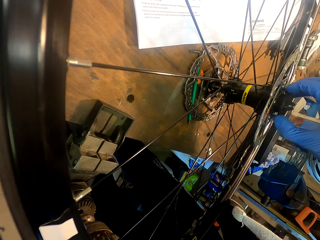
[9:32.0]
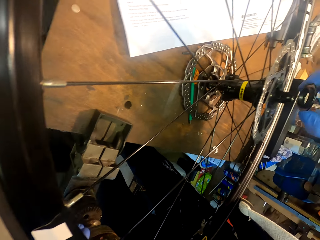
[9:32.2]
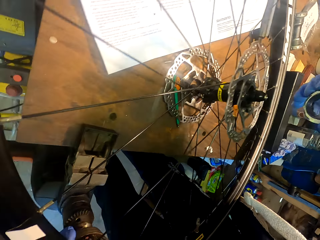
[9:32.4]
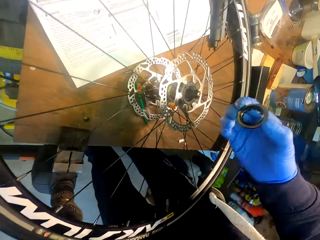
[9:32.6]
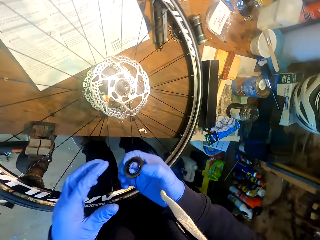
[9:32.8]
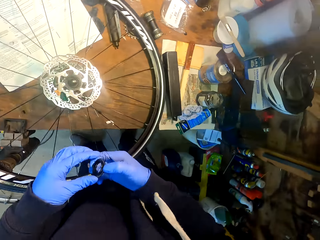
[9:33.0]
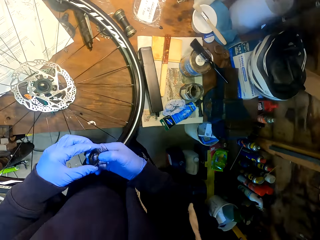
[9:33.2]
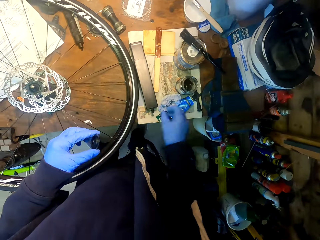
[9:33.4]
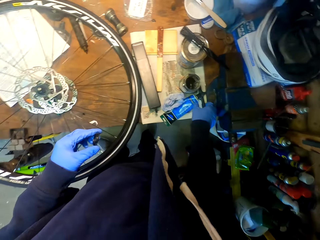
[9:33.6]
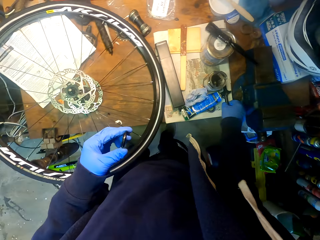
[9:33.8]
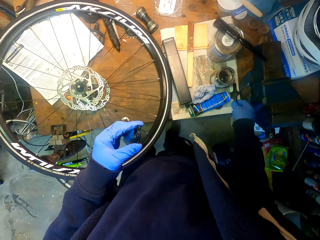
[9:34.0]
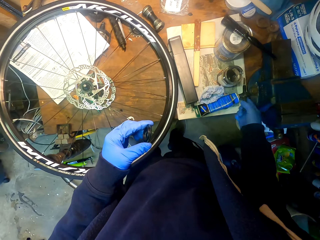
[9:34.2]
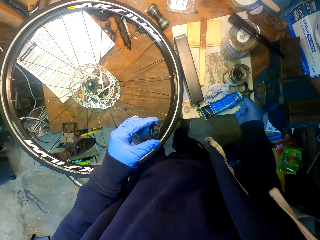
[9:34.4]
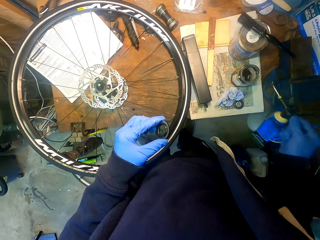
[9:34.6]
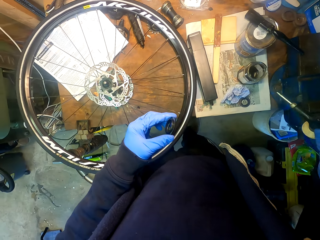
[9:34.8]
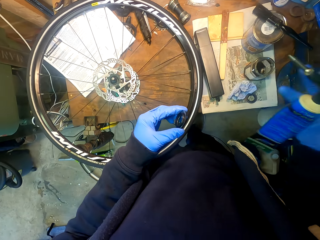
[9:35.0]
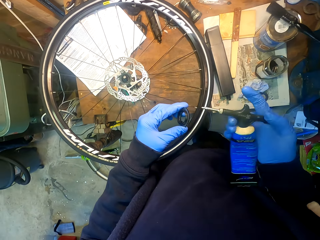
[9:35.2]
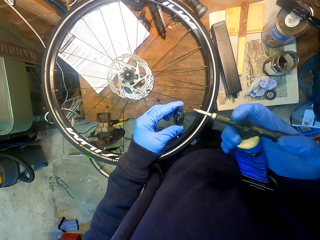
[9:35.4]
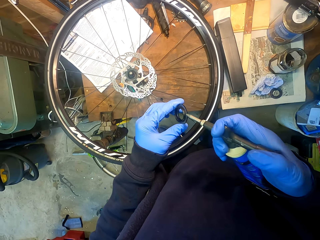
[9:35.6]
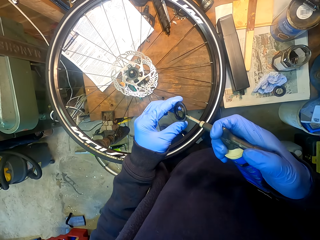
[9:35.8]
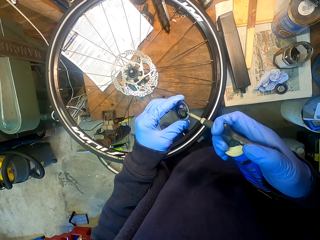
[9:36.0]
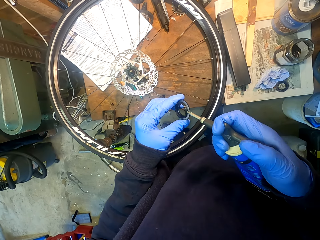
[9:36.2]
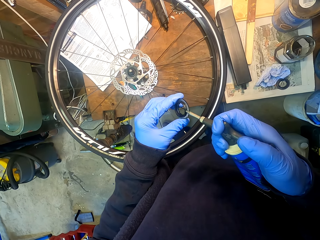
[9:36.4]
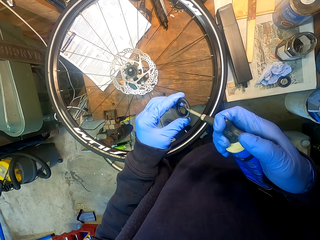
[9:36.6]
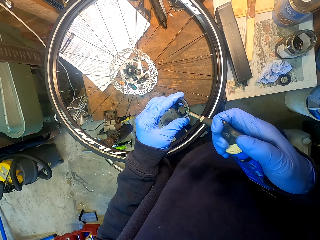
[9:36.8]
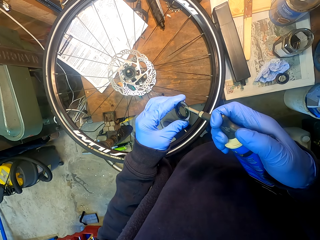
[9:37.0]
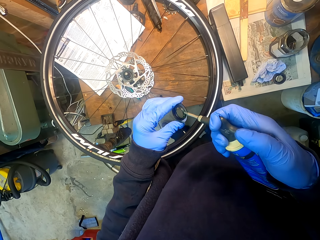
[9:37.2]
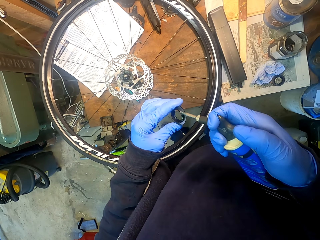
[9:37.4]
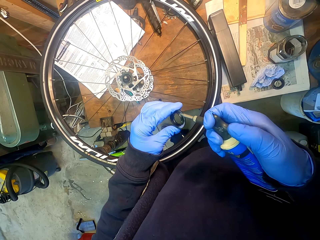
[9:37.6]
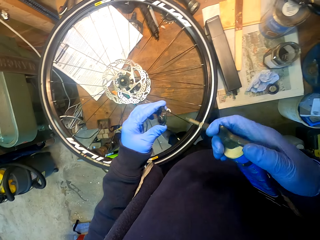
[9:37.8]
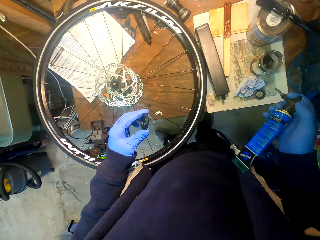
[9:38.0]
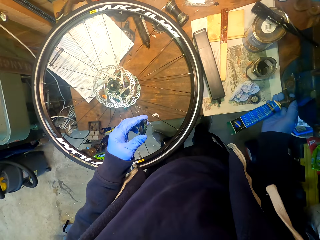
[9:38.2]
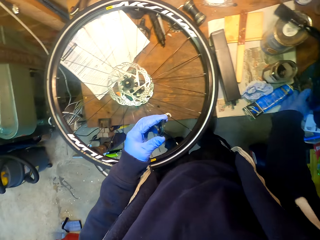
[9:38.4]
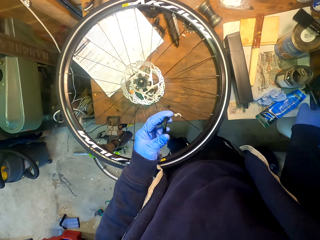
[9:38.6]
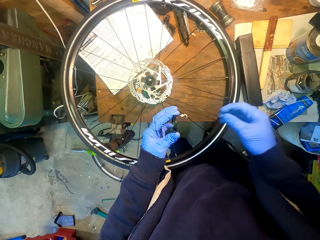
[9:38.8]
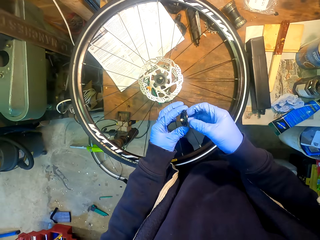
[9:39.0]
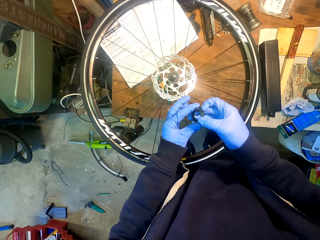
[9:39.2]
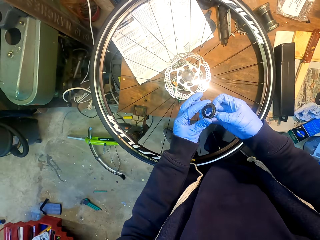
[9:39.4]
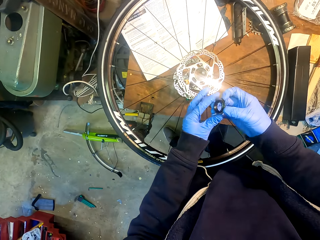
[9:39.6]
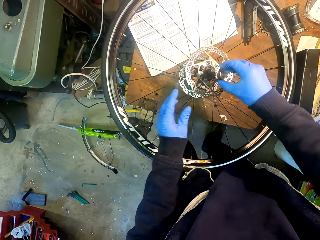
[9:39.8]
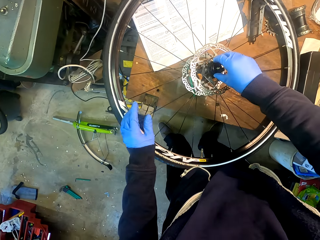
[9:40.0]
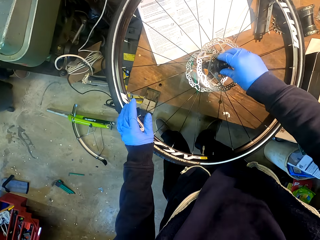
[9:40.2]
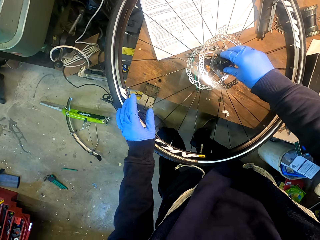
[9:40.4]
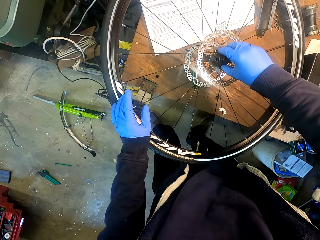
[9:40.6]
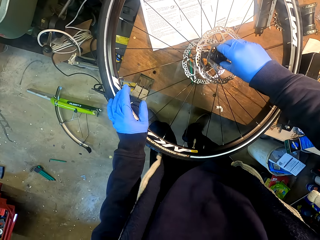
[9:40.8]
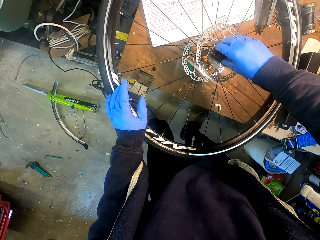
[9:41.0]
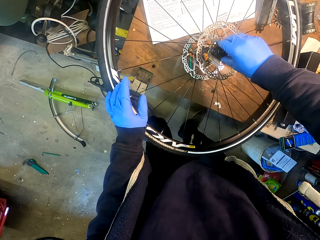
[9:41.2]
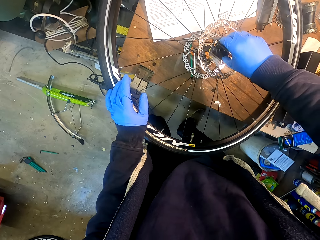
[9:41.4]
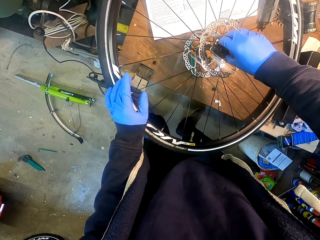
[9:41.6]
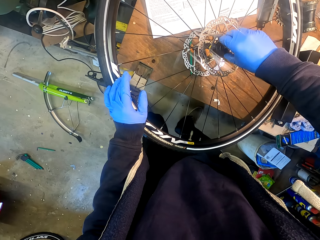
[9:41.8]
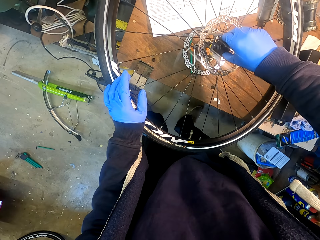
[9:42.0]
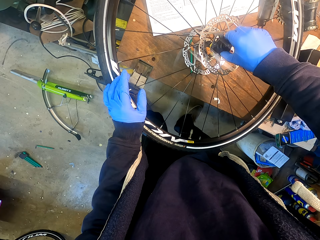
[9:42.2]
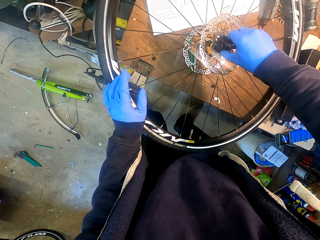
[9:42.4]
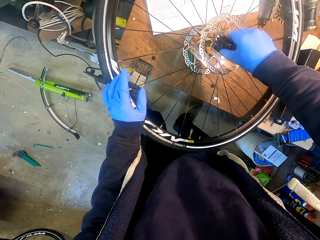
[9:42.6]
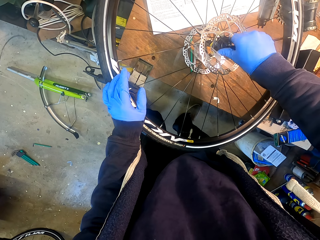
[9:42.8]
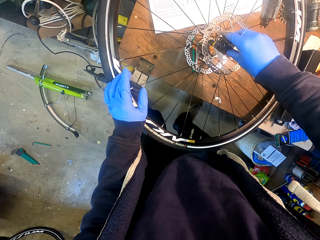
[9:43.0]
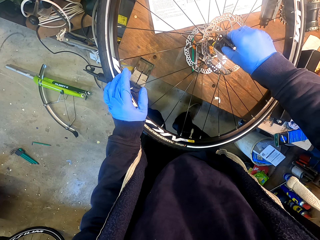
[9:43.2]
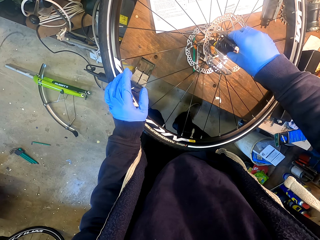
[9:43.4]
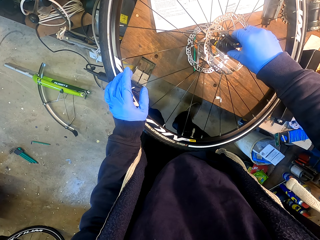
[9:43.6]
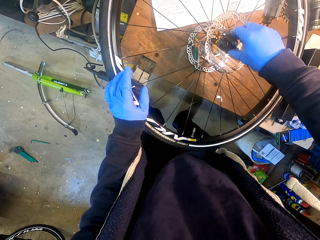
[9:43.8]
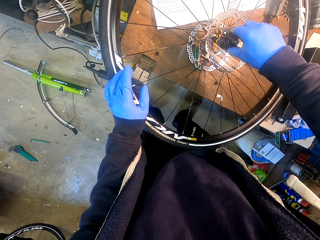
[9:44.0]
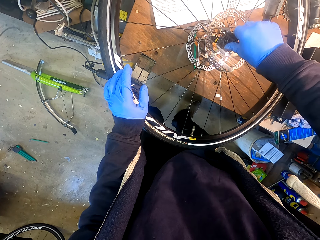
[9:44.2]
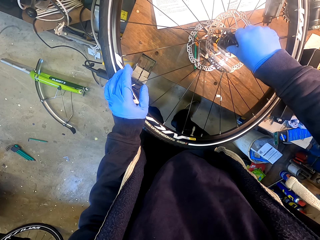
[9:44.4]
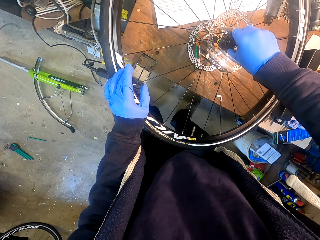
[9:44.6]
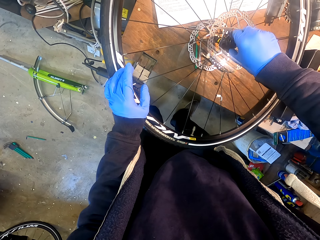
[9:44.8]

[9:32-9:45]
The camera wearer adjusts a wheel on the table. They pick up a glue bottle from the table. They spread glue on a nut or bearing. They put down the glue bottle on the table. They fix the bearing on a rim. They adjust the nut on the bicycle wheel.

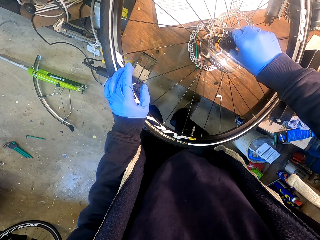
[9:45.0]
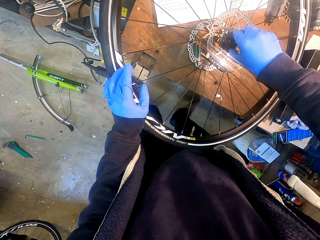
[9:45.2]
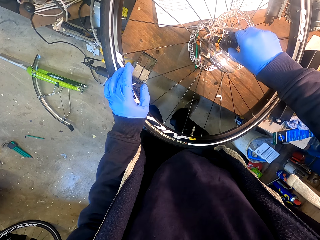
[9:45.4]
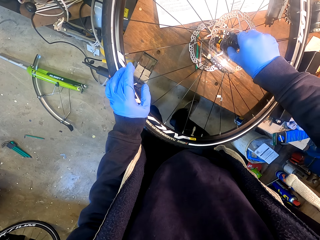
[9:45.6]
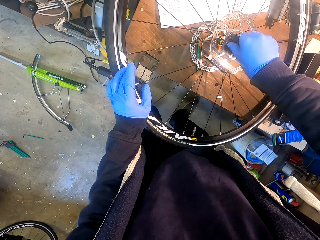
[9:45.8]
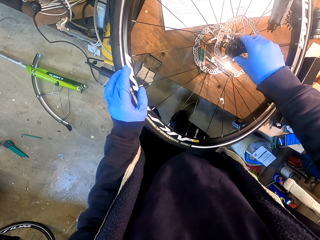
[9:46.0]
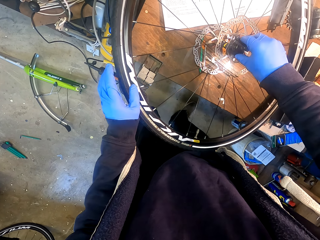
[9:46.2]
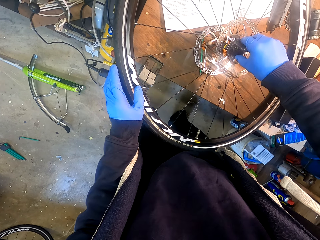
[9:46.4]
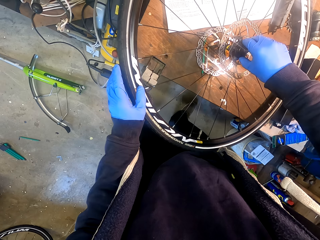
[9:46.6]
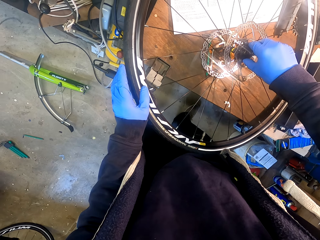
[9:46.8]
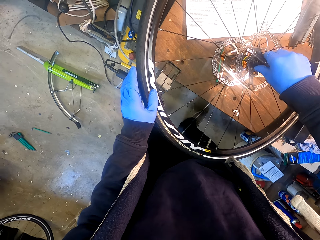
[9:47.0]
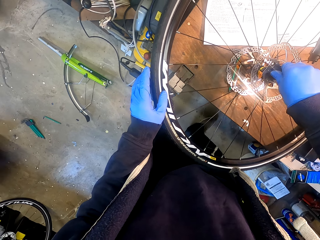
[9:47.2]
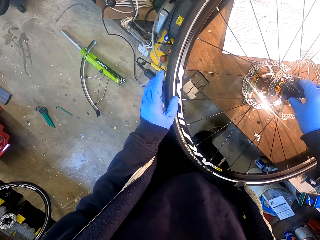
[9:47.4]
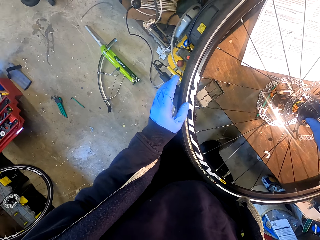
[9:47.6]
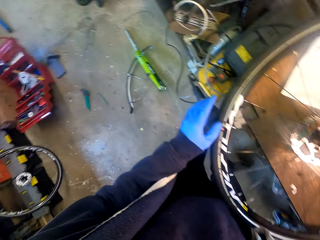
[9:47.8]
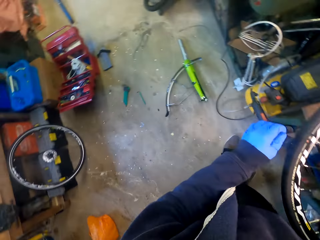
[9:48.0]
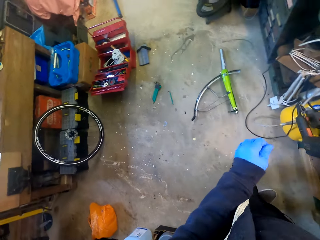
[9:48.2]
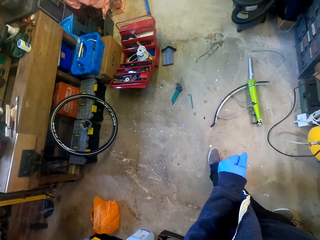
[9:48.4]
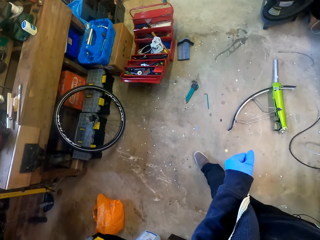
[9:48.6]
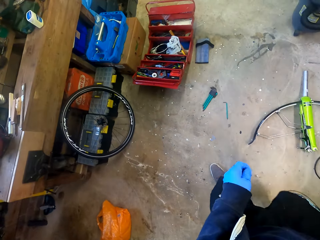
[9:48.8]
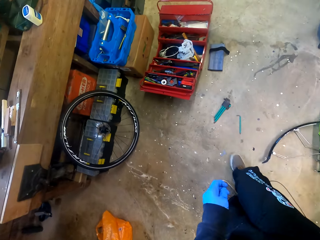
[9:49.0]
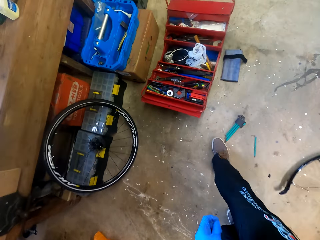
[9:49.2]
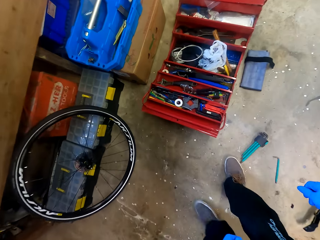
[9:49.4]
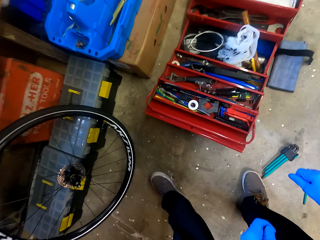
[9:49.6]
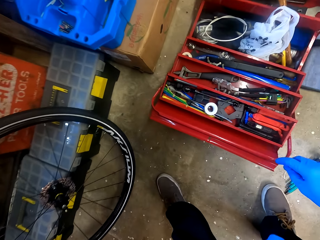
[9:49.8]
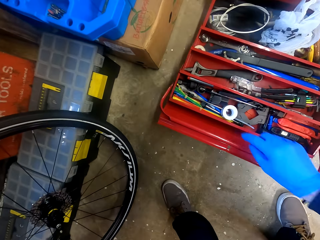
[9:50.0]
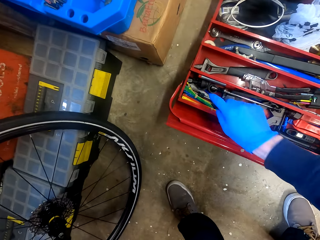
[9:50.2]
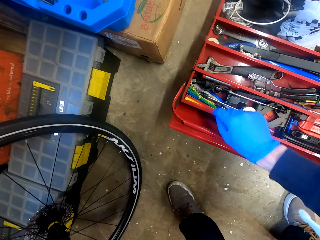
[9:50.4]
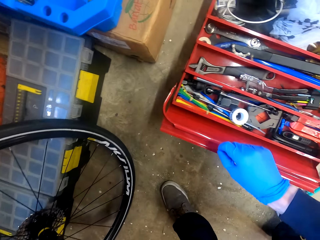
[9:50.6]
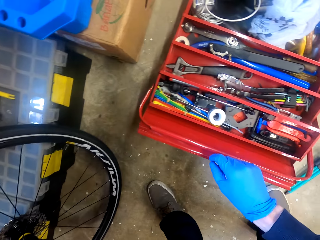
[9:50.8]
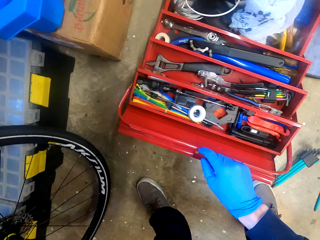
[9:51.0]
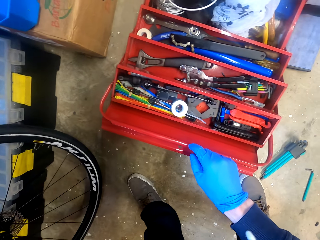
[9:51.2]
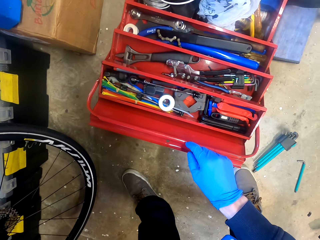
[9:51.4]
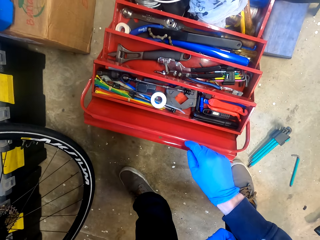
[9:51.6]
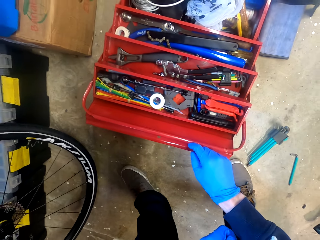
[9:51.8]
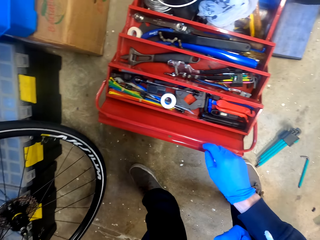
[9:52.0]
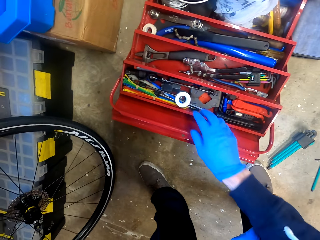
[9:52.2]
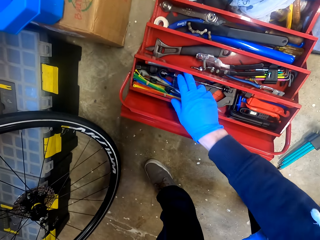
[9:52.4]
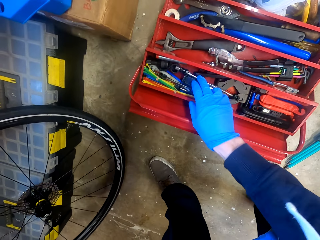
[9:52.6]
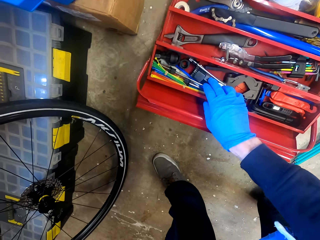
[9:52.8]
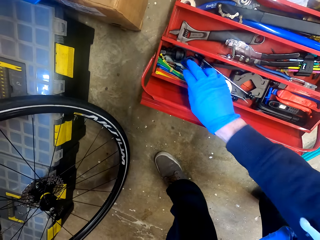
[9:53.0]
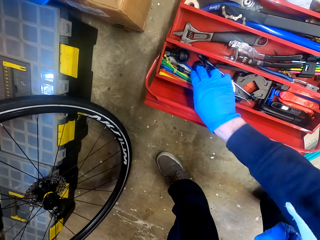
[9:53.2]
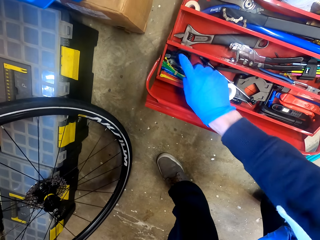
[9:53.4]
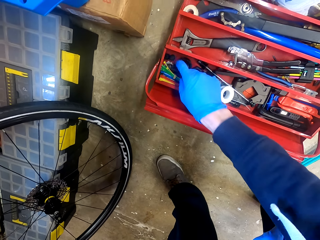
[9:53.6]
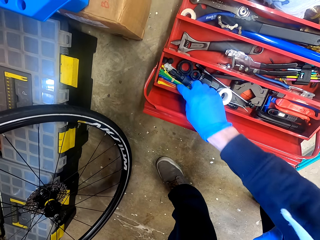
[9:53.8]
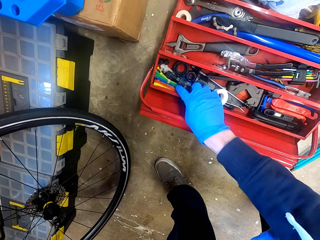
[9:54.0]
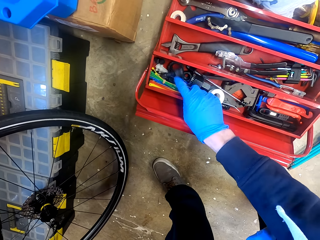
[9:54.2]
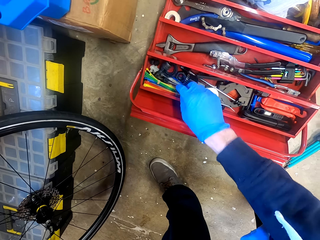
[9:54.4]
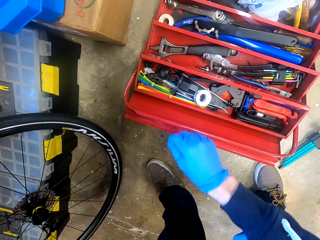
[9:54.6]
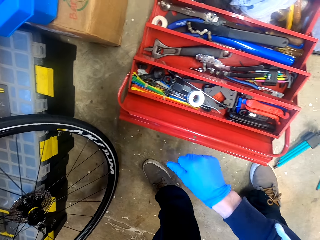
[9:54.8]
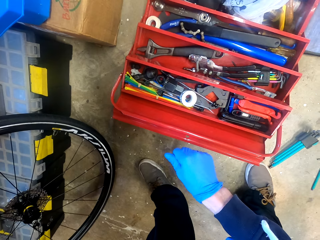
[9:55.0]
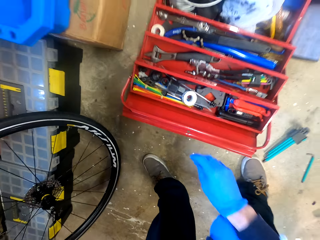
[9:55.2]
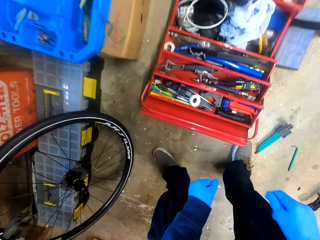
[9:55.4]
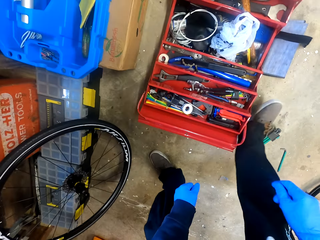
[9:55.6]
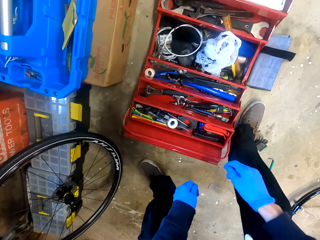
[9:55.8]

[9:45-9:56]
The camera wearer looks around a garage. They walk around the garage. They look around the garage. They touch a screw. They move items in a tool box.
